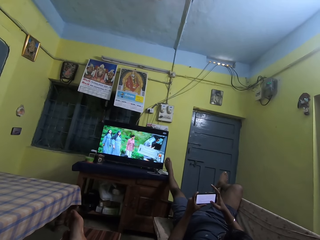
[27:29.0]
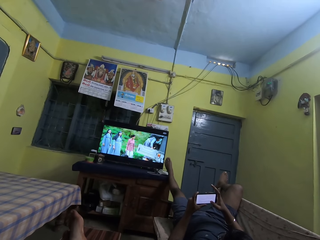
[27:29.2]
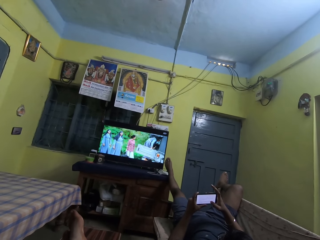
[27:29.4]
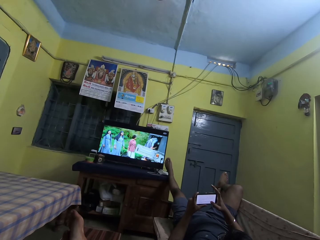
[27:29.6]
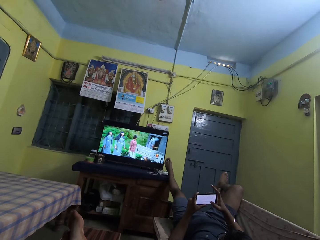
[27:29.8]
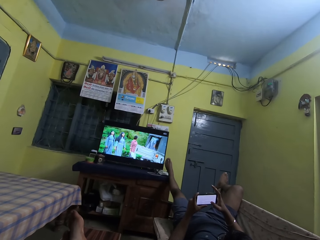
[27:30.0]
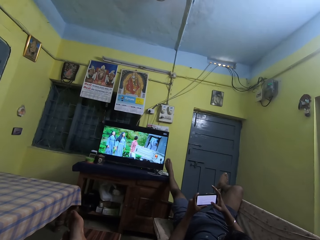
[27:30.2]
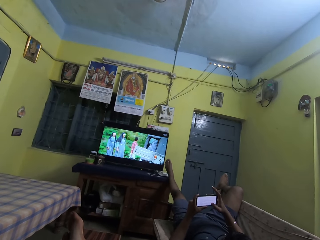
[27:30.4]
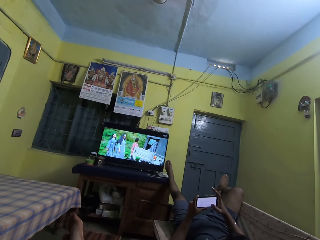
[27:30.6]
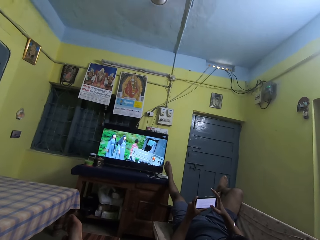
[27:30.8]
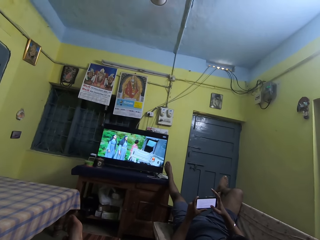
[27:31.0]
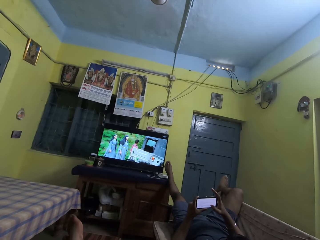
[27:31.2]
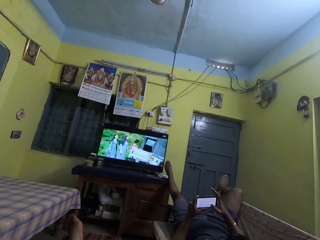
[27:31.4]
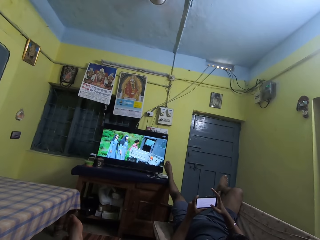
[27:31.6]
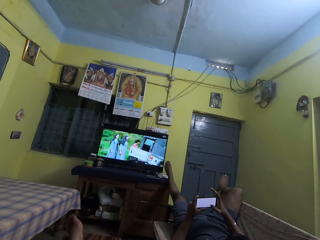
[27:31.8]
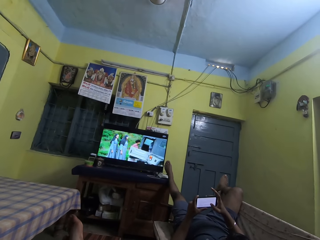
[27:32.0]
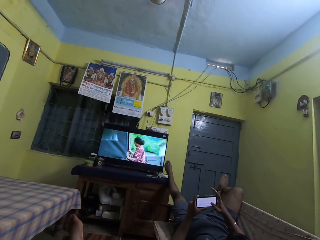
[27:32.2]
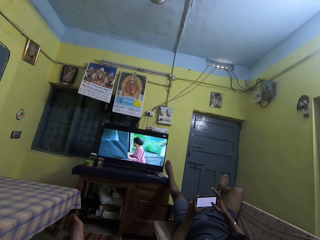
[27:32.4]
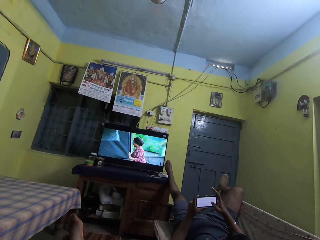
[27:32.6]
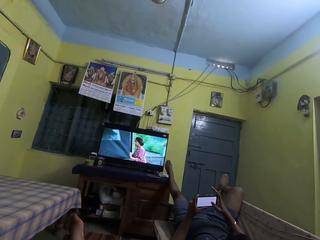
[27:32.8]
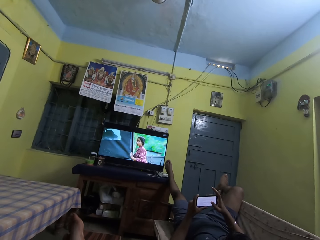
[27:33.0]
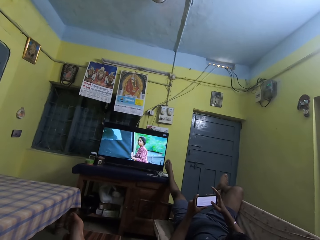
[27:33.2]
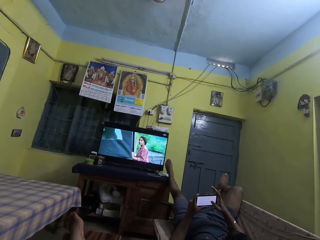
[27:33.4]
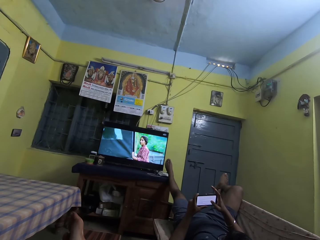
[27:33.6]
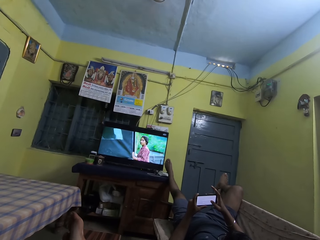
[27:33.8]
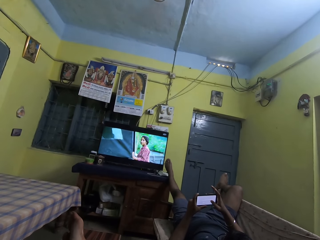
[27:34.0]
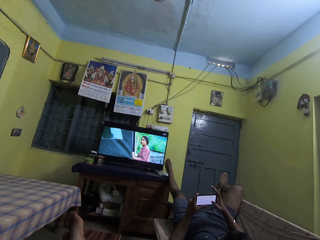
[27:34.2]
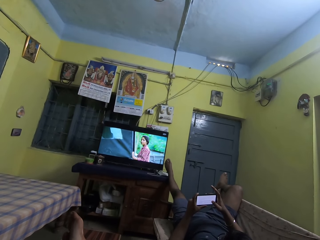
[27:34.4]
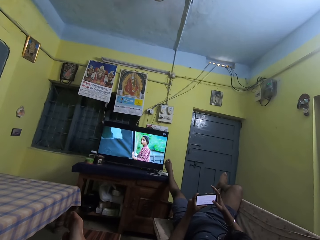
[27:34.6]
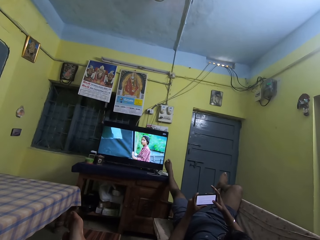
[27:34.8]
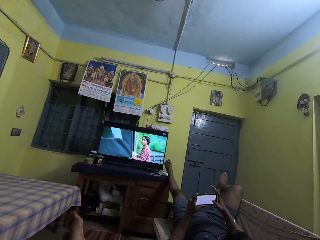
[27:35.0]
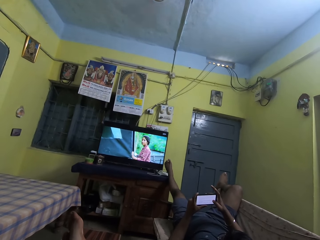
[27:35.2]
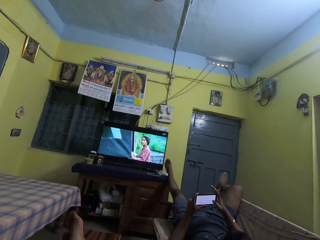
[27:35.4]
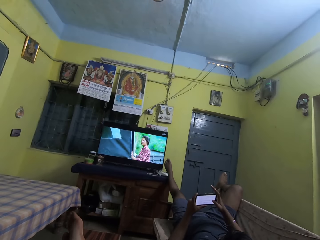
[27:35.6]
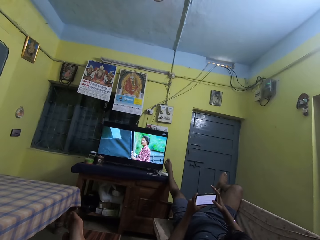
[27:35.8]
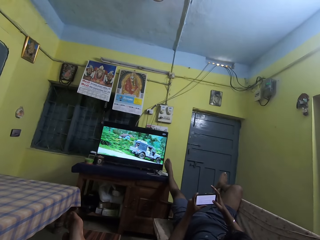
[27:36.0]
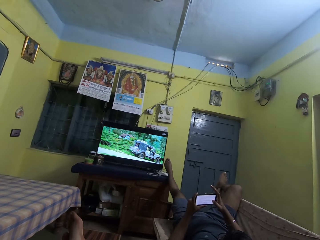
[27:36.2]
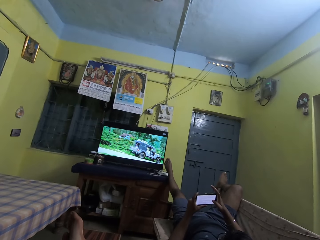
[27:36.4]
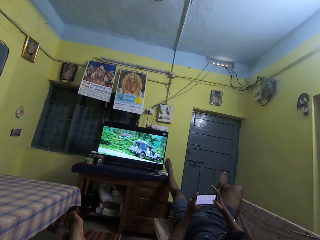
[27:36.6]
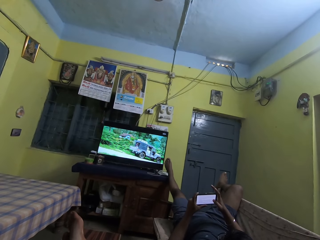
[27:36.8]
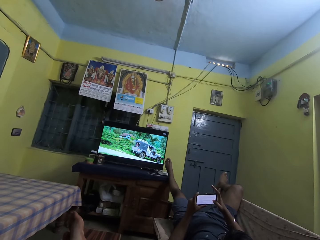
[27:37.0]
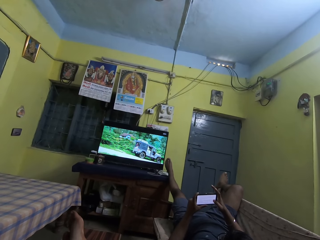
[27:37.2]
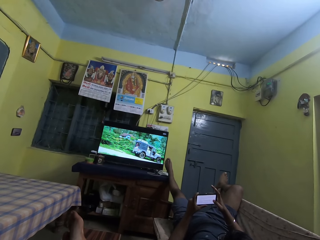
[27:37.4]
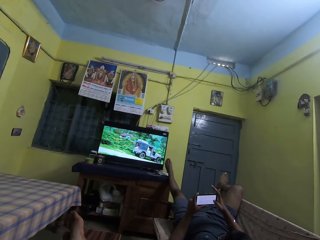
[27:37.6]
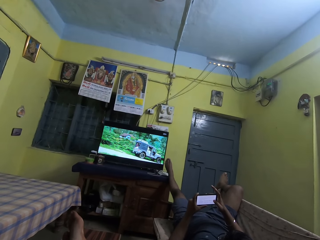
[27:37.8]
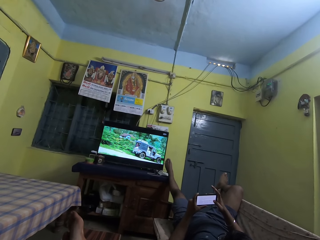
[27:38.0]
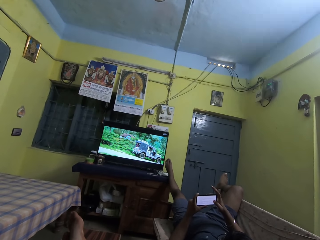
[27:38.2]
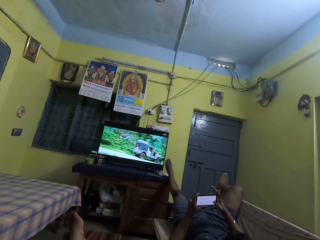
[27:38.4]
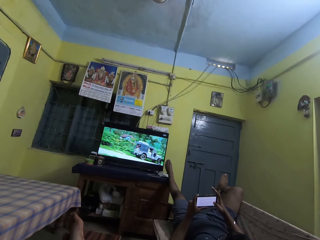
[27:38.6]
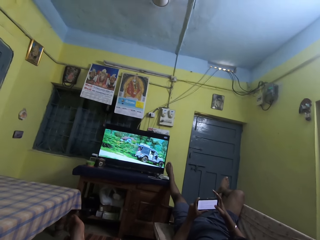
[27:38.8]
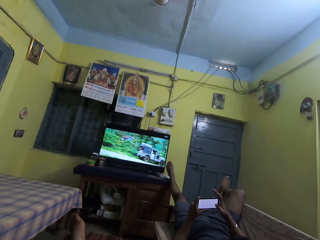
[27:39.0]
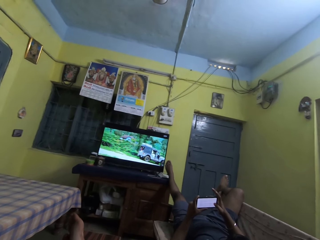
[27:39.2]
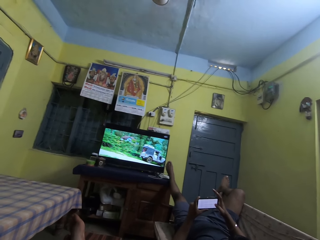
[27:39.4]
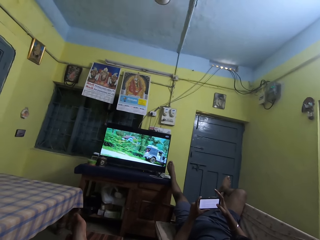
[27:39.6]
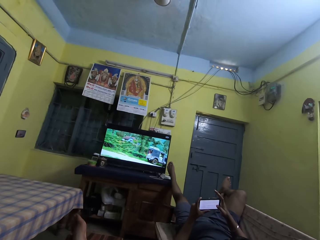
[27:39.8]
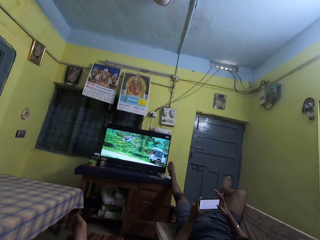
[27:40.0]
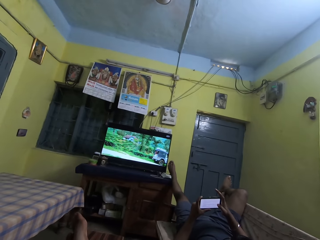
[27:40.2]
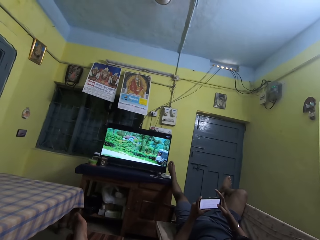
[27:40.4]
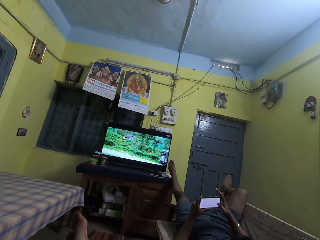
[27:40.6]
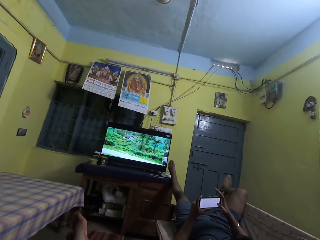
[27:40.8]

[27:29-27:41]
The man scrolls through the screen of the phone with his right thumb.

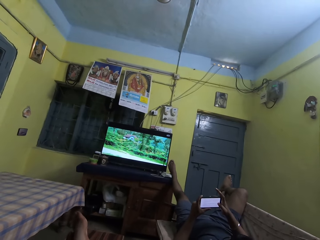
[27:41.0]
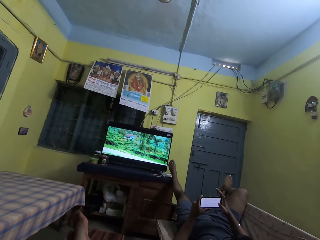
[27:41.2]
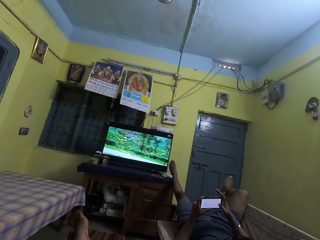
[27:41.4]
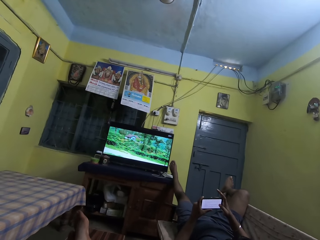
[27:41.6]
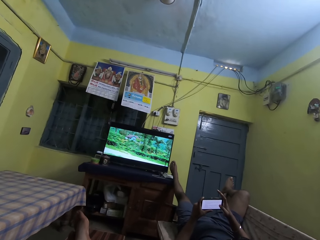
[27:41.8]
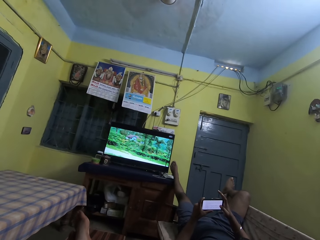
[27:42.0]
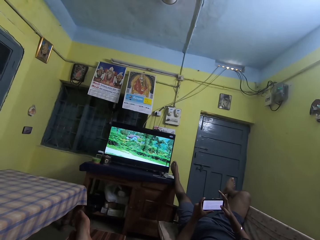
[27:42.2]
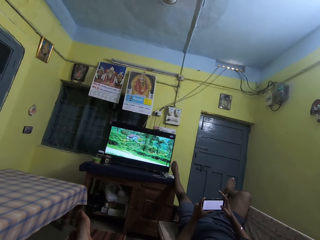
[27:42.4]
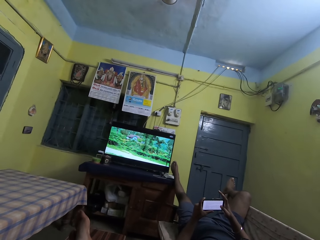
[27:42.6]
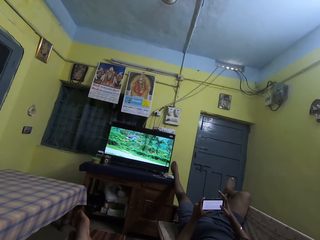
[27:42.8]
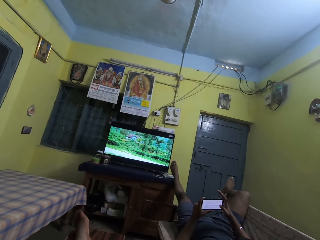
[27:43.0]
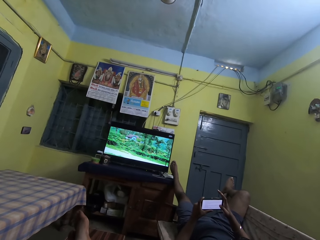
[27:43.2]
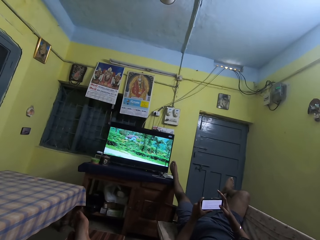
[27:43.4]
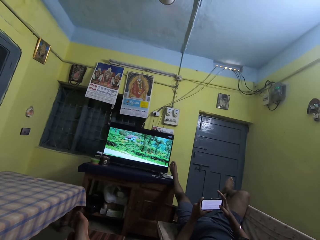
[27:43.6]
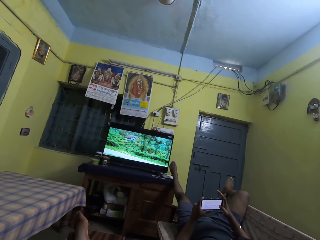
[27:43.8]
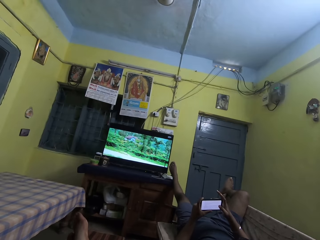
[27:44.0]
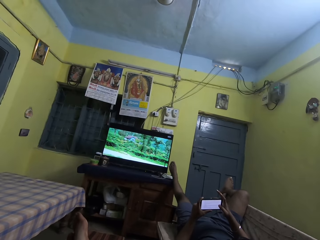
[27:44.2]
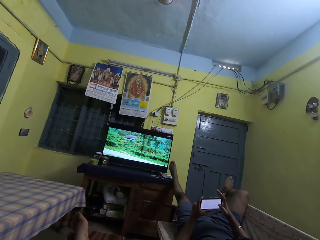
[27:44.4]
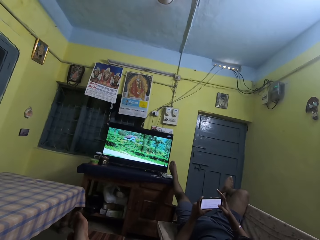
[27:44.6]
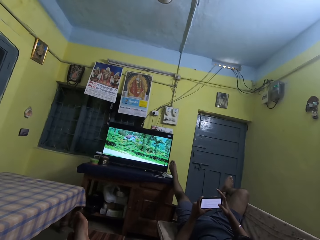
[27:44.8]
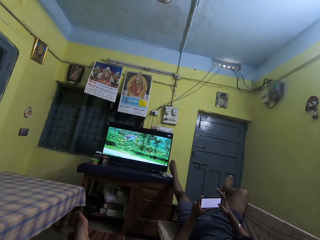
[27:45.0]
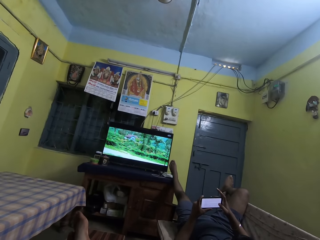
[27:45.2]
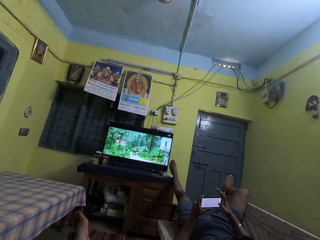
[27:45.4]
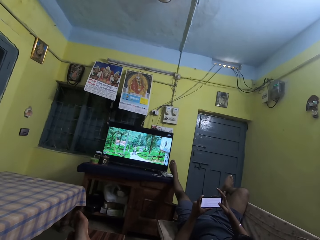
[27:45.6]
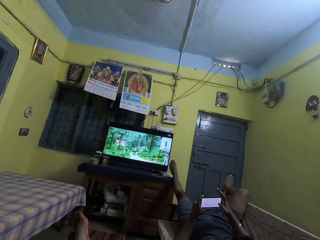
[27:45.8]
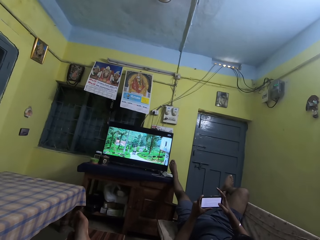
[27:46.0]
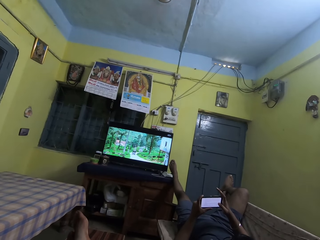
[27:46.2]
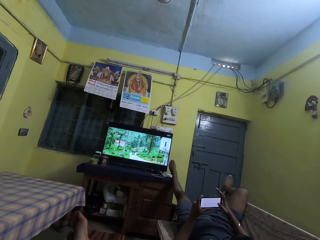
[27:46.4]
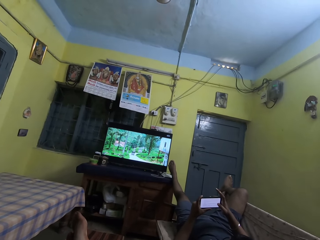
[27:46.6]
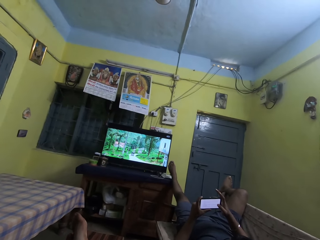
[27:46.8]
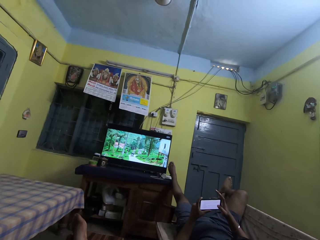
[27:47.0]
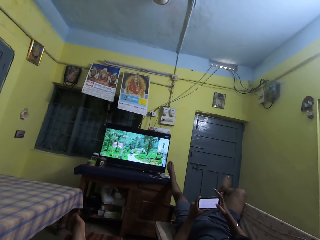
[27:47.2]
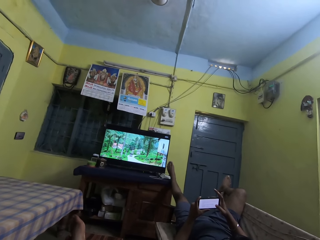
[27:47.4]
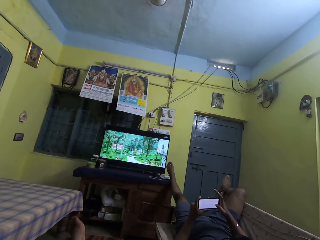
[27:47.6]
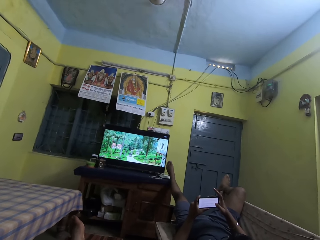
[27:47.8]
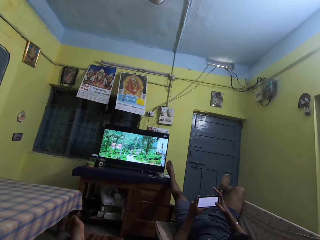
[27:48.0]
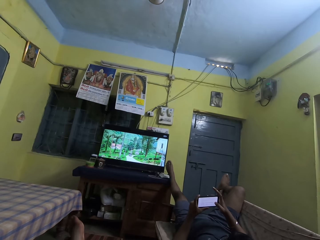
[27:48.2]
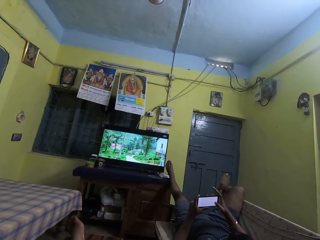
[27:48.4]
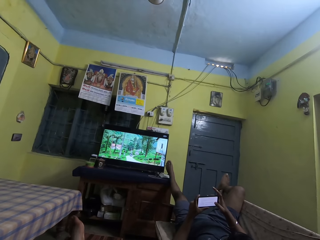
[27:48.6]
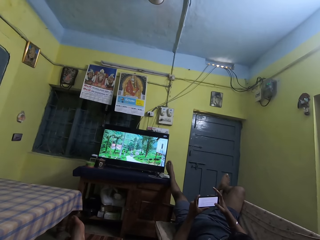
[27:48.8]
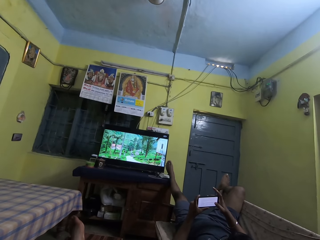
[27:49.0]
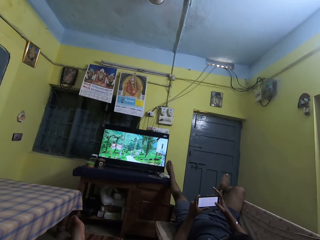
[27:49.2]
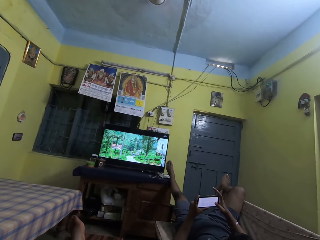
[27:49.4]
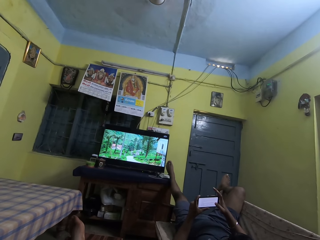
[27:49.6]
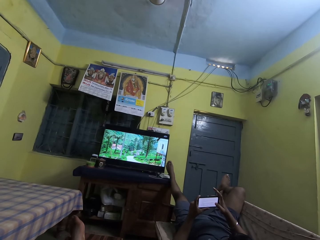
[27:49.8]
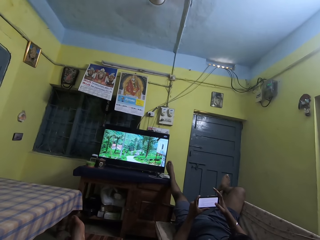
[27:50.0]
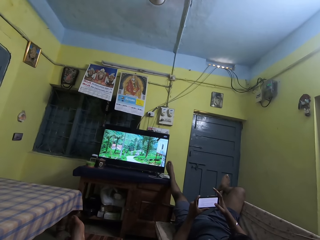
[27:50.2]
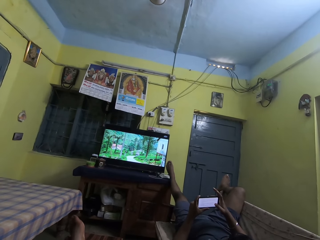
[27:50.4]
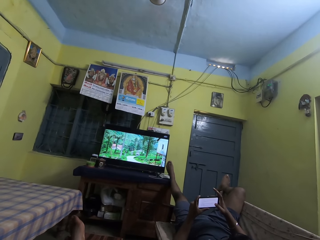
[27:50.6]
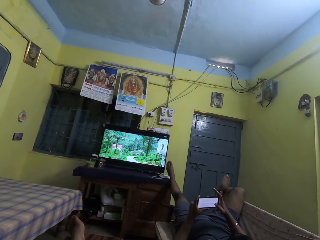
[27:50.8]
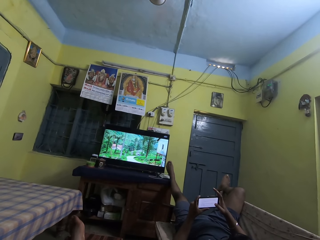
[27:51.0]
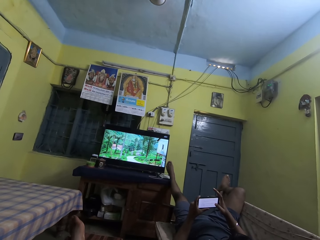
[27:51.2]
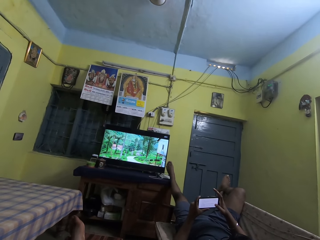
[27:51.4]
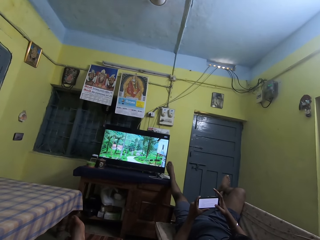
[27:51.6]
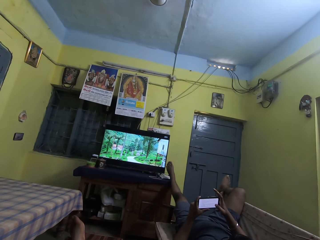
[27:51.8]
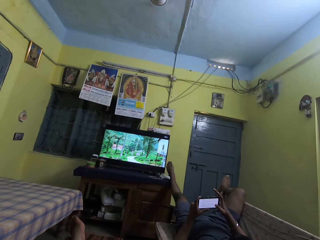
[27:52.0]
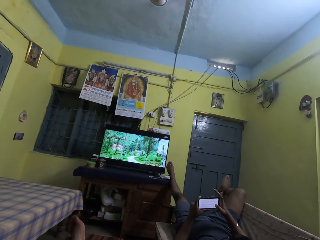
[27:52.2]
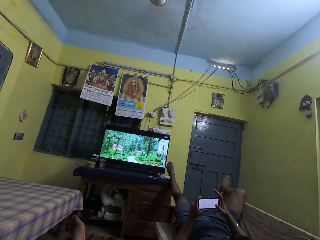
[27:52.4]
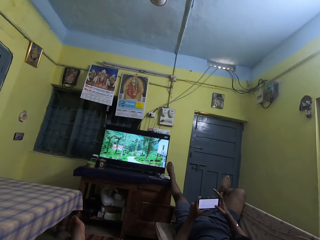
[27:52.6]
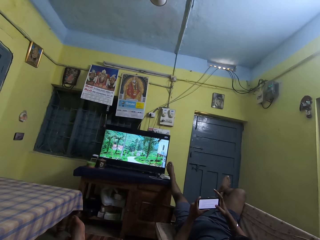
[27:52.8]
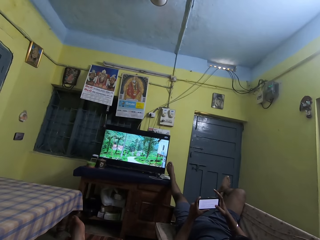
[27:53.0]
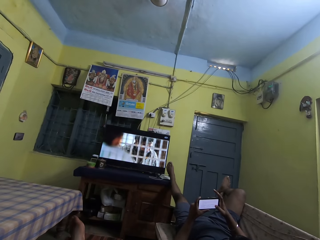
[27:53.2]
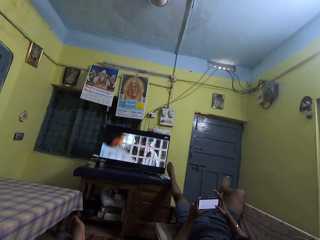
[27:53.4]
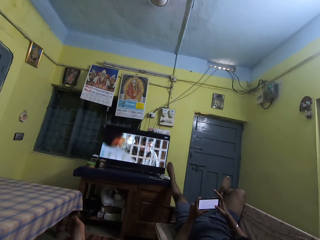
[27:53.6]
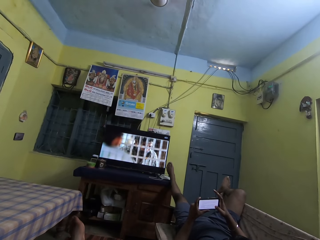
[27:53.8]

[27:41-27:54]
The man taps on the phone screen with his right thumb.
